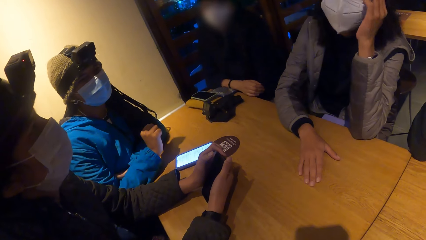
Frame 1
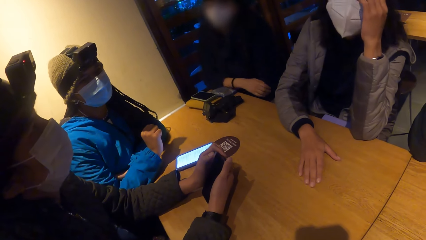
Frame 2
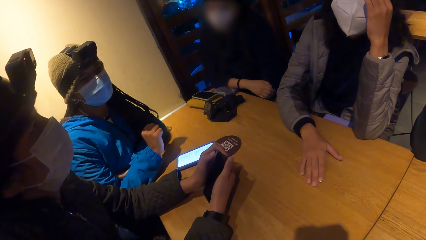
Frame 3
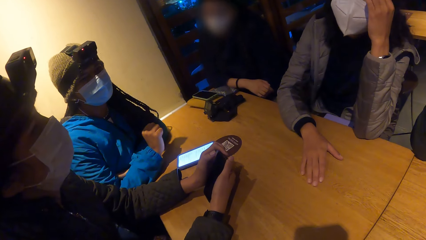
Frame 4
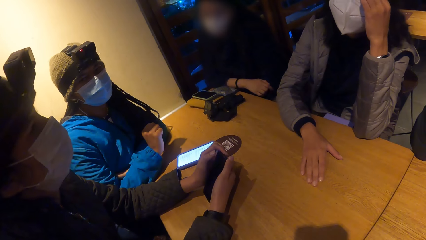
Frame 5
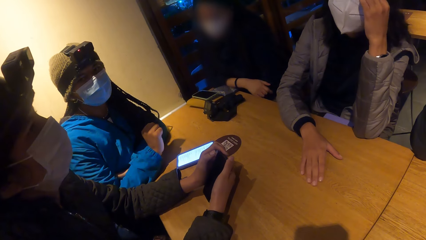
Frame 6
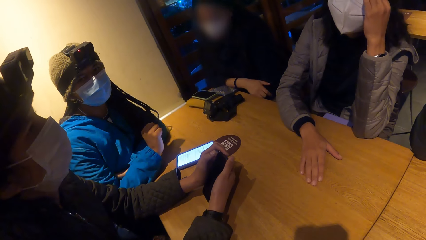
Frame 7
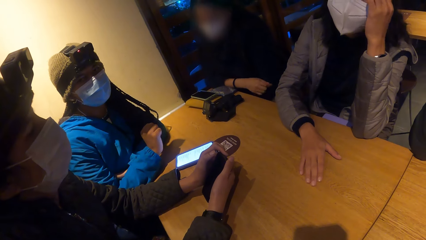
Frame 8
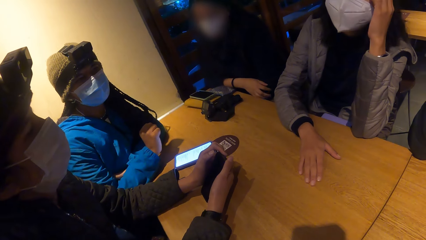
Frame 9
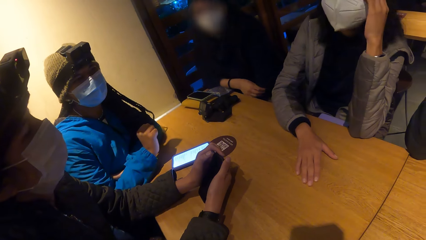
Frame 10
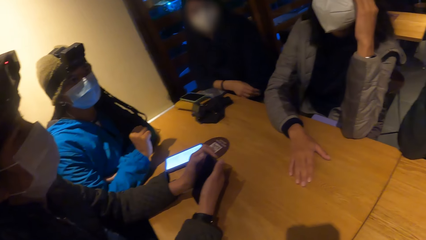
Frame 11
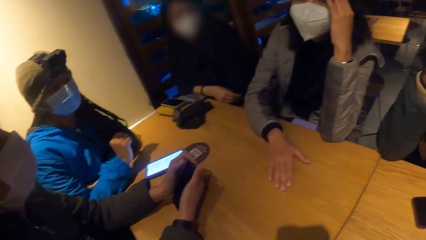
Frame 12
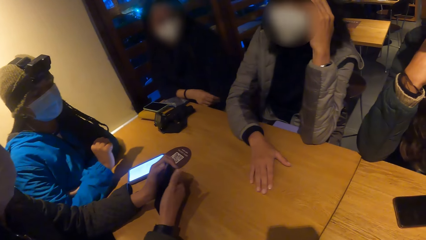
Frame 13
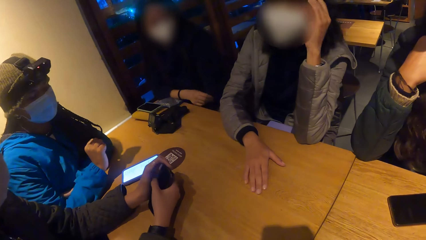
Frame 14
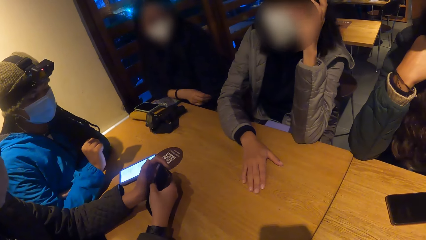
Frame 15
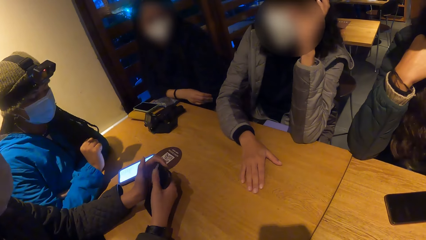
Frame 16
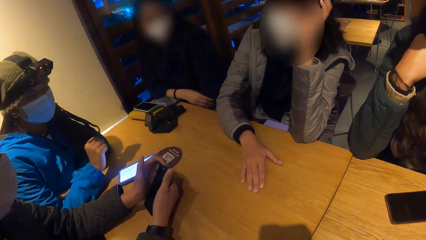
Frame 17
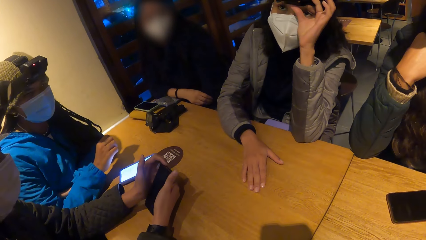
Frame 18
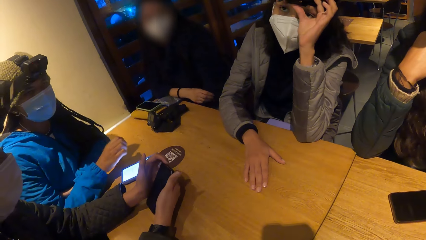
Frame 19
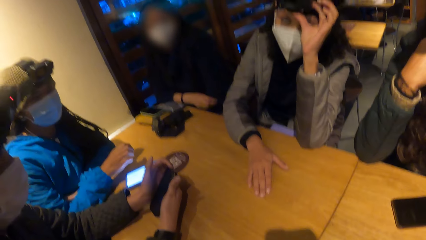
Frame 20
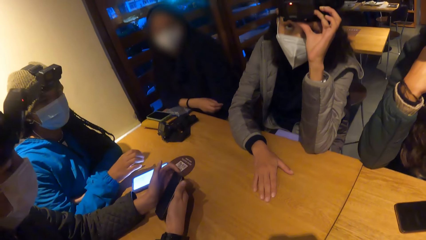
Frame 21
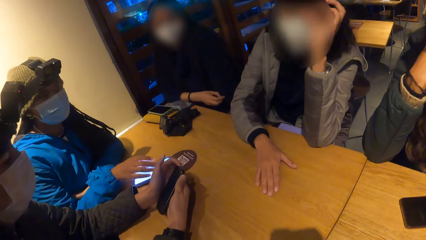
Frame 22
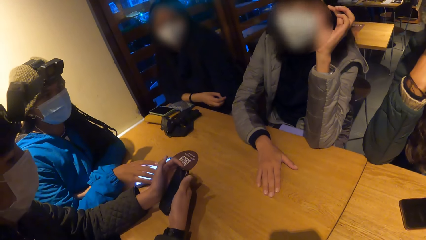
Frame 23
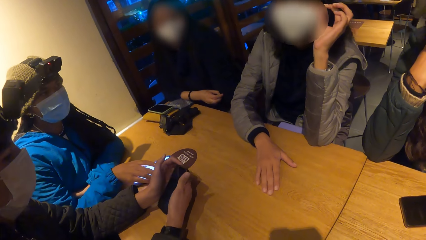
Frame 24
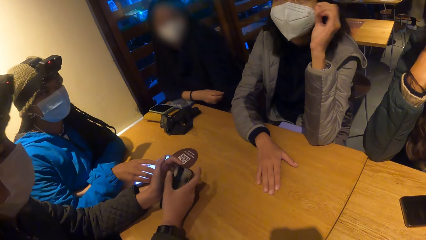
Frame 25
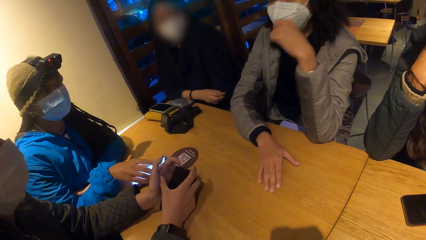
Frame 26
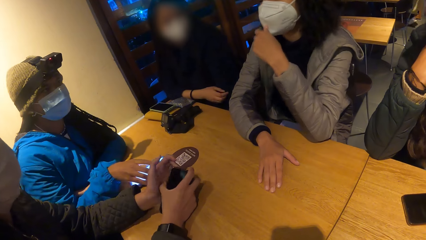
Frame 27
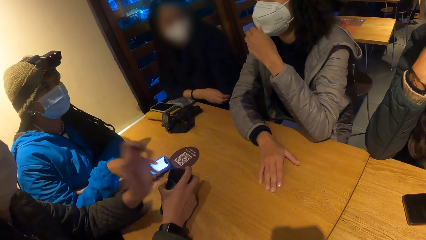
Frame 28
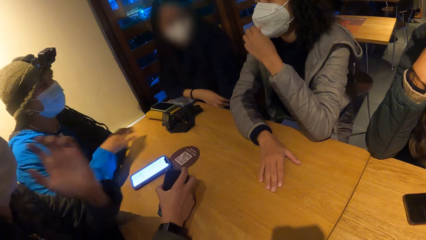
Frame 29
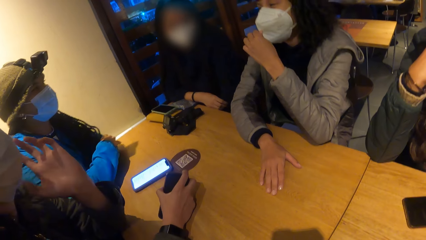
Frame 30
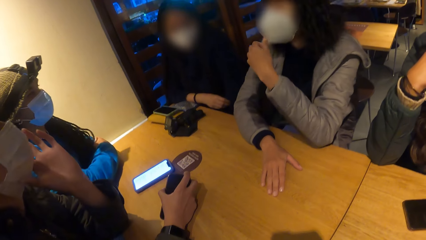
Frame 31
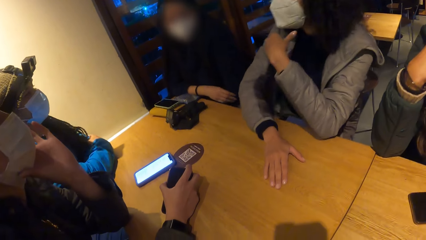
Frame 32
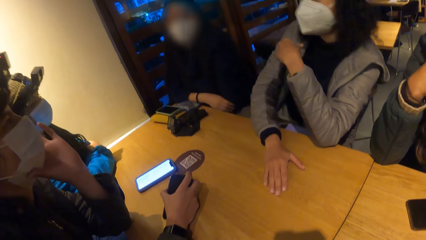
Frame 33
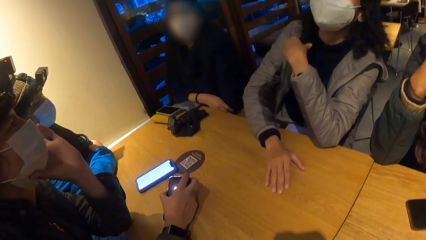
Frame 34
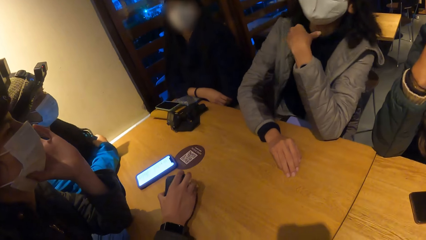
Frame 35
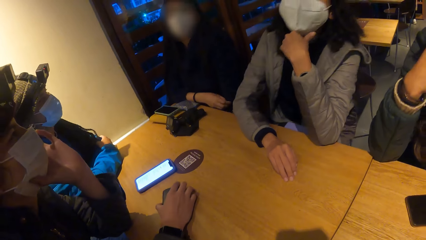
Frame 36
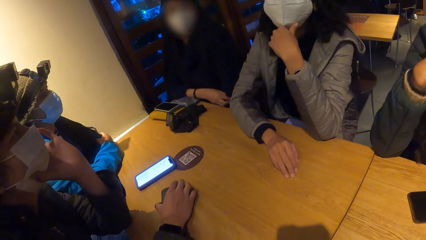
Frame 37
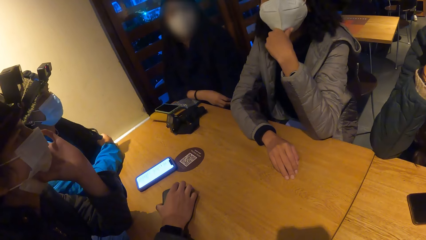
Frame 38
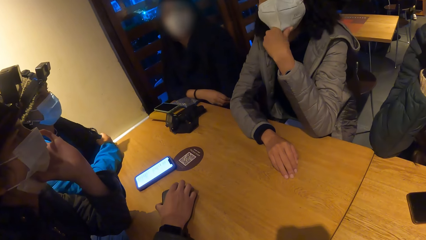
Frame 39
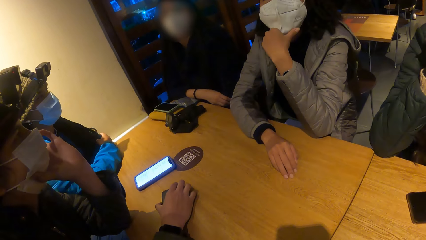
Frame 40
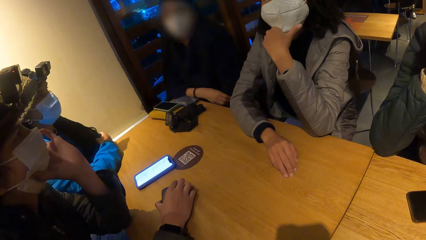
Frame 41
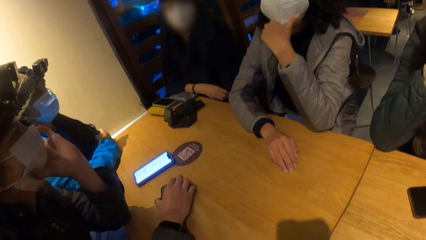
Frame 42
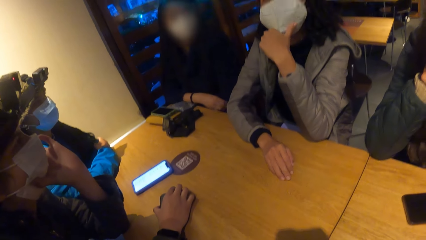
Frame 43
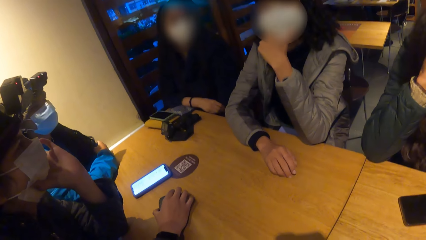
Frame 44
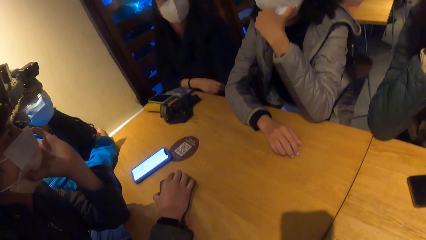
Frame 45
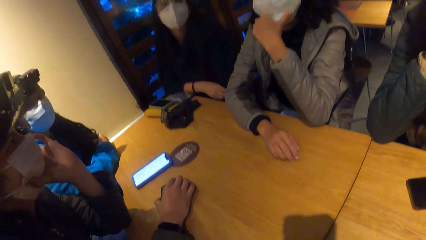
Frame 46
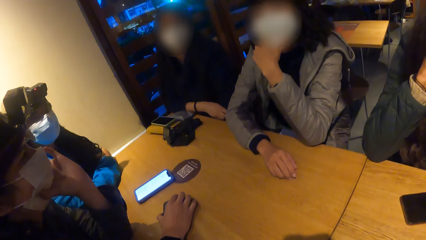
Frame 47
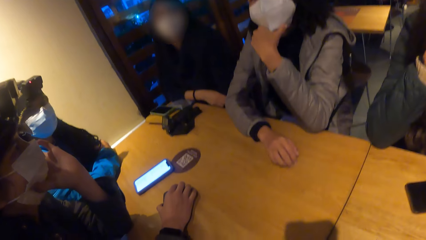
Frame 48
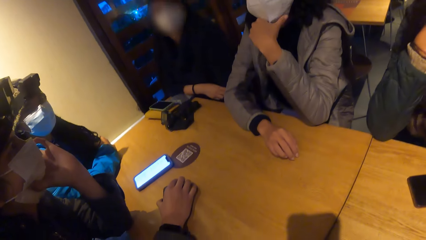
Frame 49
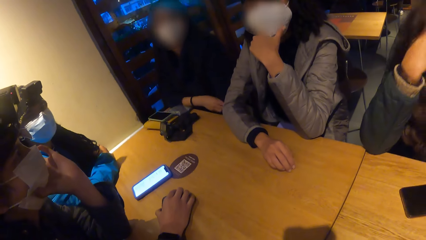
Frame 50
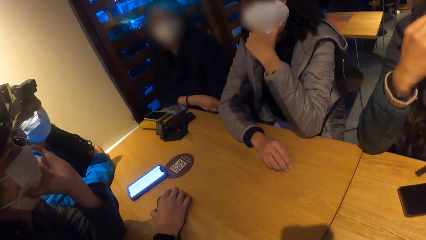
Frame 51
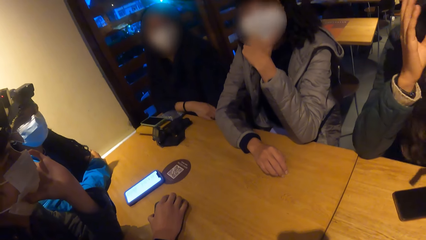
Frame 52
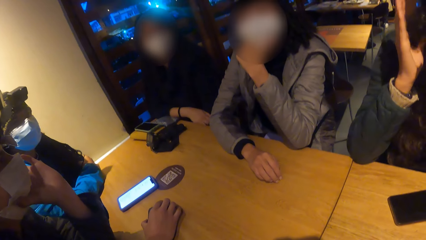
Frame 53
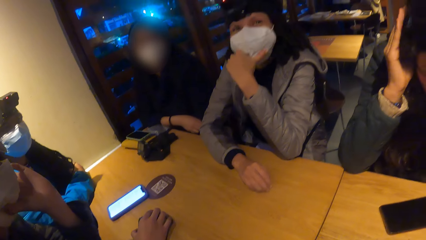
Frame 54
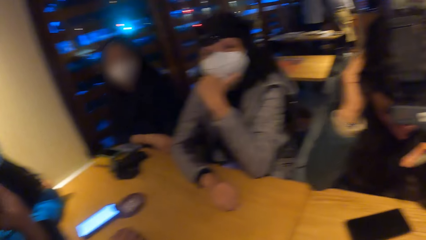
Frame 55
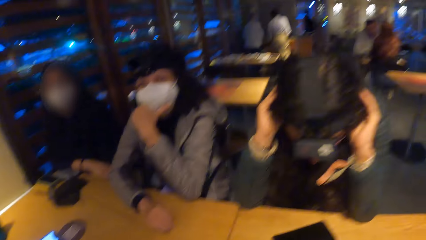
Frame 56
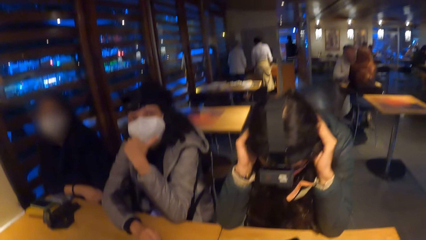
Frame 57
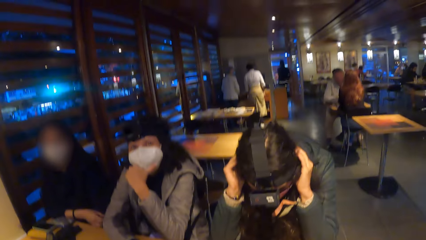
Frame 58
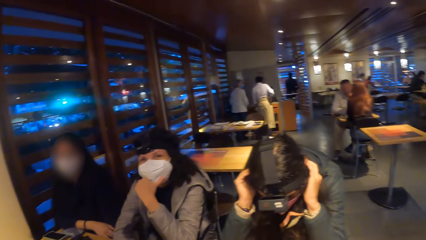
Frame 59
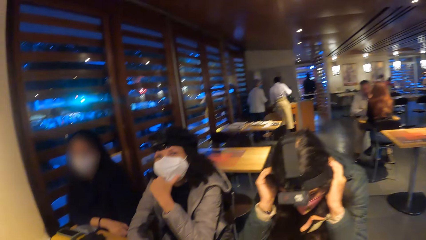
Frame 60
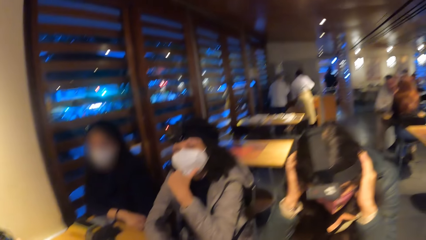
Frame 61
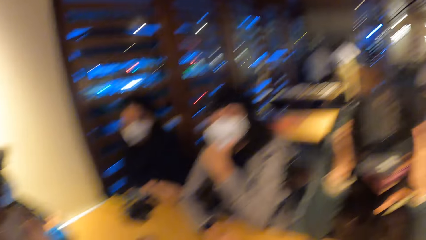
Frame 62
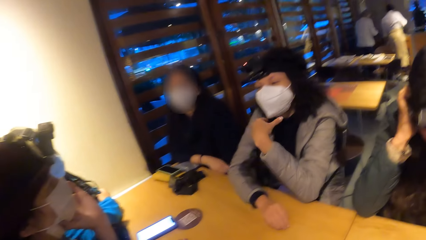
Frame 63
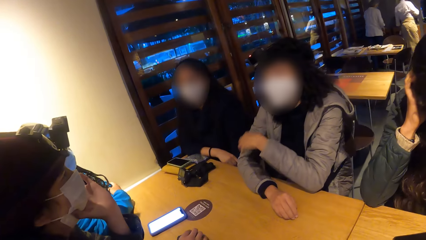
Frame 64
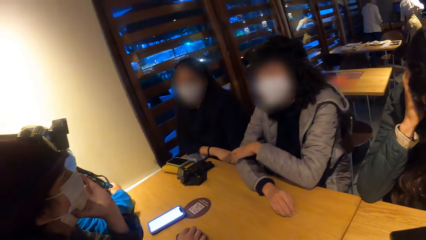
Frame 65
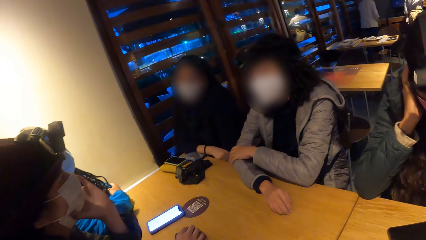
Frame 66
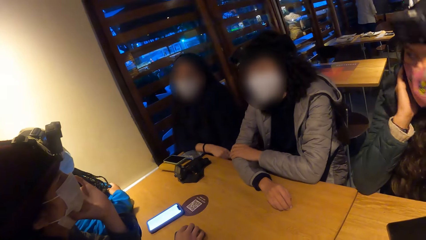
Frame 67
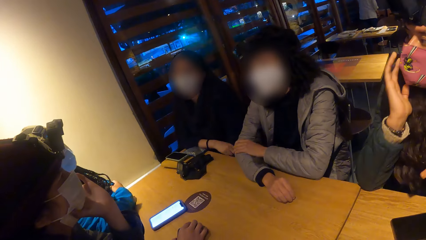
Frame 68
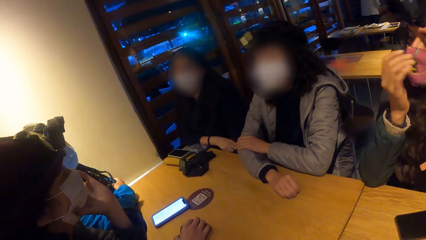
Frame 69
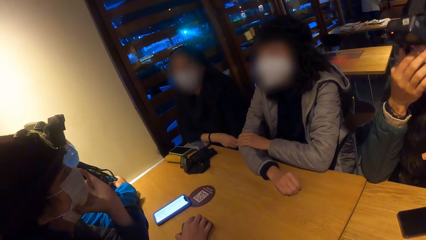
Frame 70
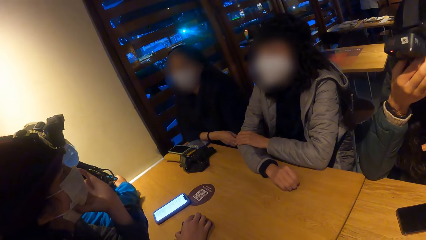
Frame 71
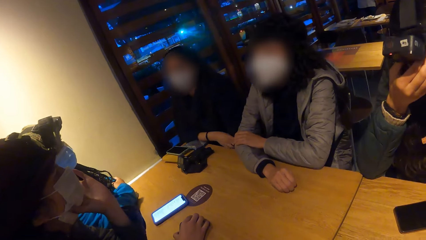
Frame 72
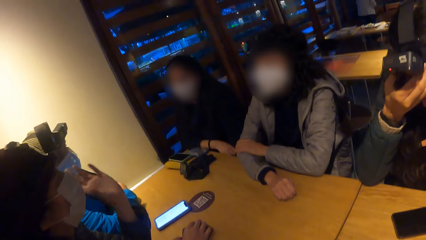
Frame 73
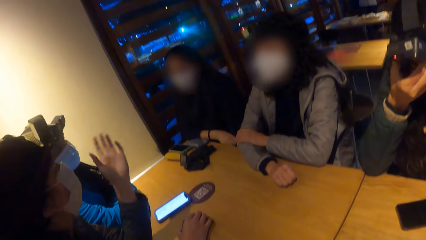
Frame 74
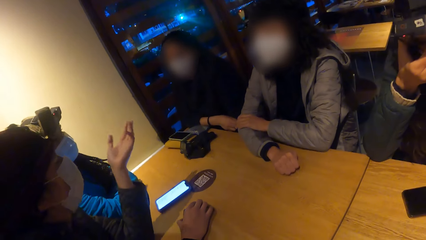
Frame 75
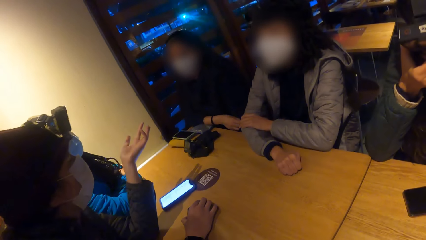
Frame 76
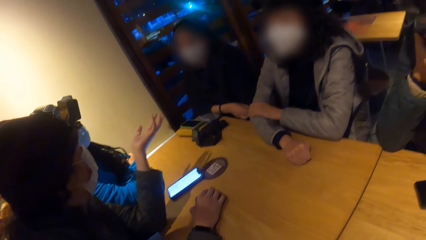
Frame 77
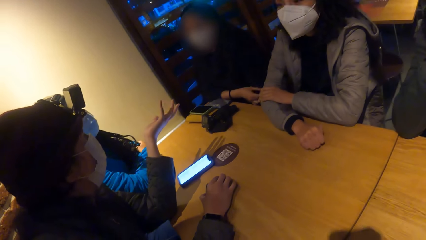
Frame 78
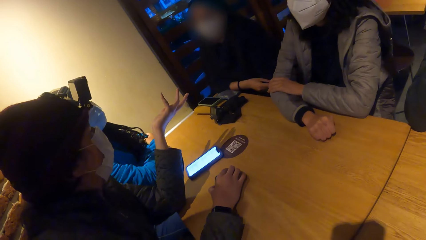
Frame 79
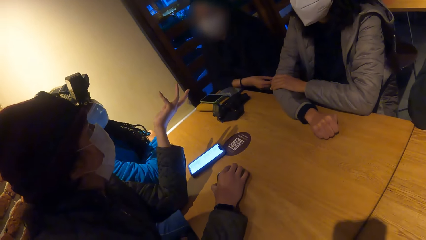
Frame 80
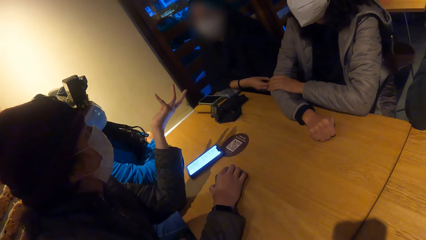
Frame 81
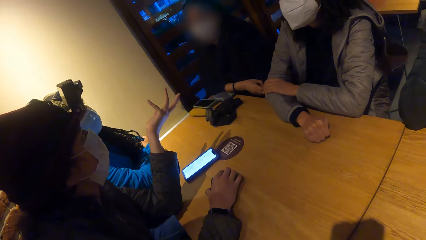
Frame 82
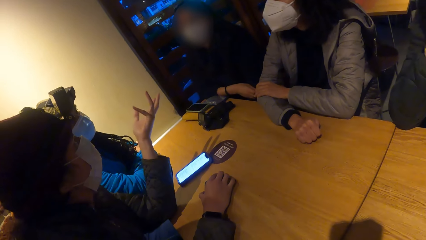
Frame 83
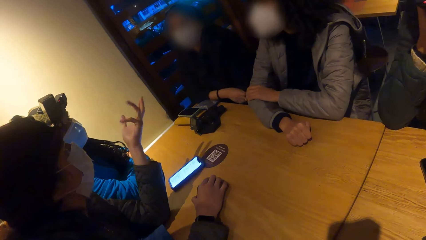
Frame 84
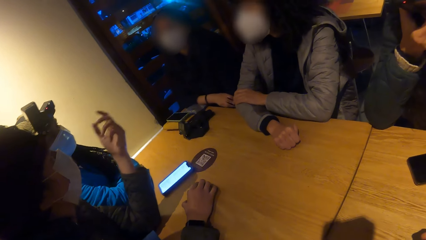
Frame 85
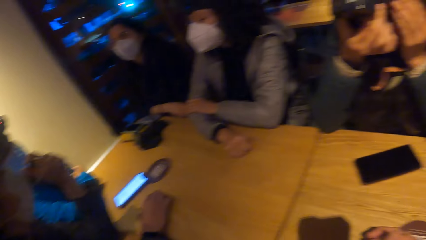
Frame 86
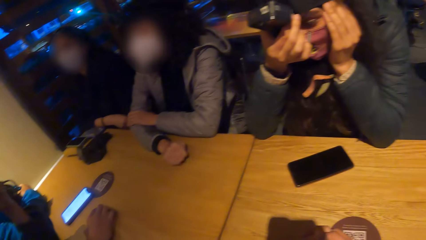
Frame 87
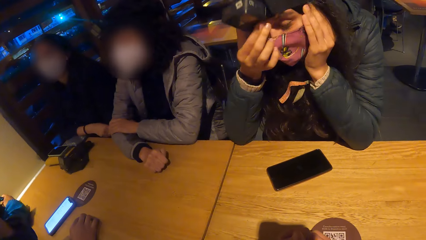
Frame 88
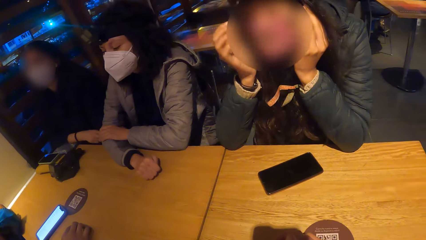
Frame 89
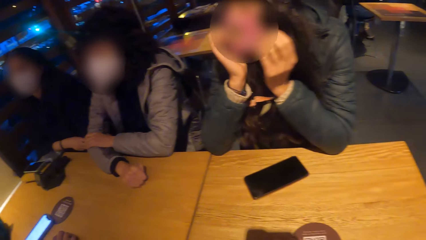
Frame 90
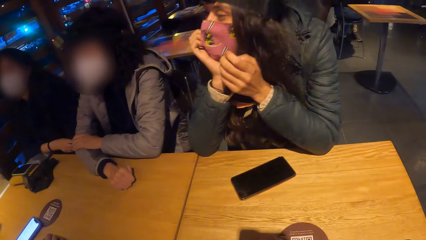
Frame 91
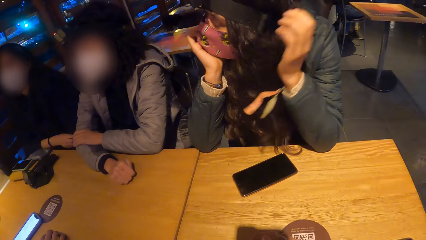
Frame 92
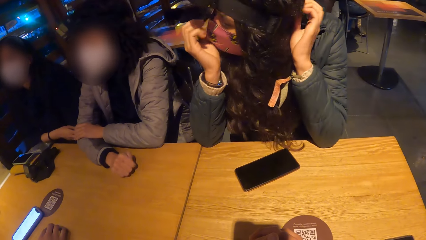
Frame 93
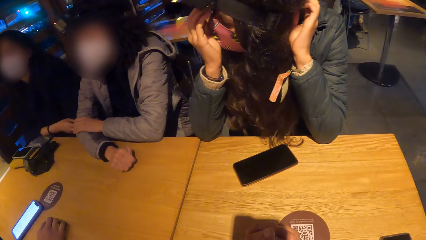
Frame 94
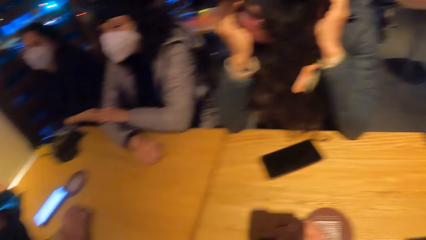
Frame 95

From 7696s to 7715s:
A woman touches the phone on the table. The woman removes her hand from the phone. The camera wearer looks around. Another woman taps the table with her right hand. The camera wearer looks around.
